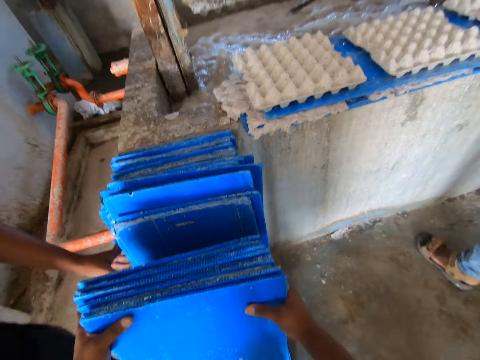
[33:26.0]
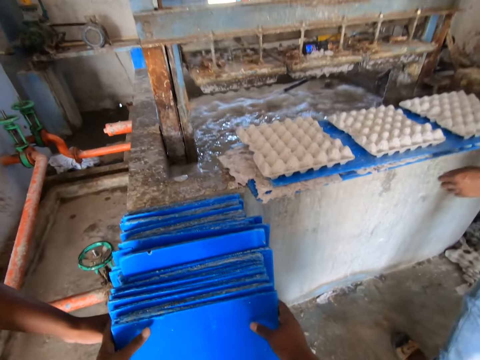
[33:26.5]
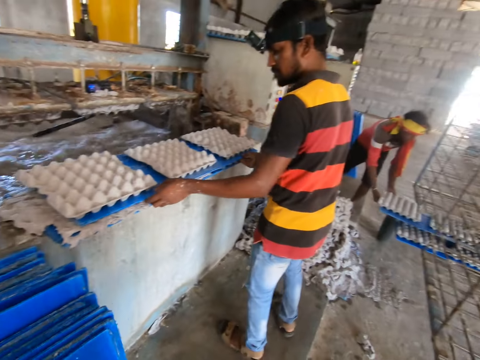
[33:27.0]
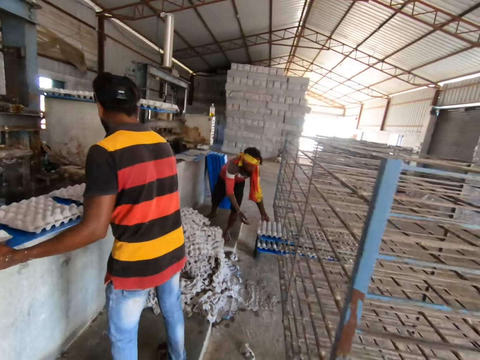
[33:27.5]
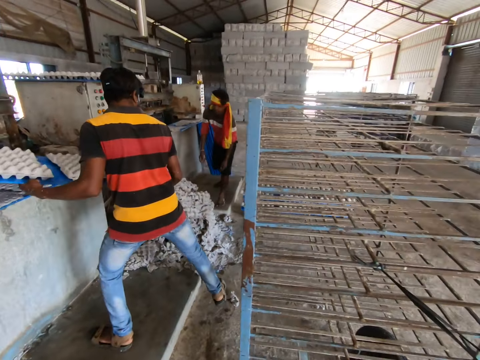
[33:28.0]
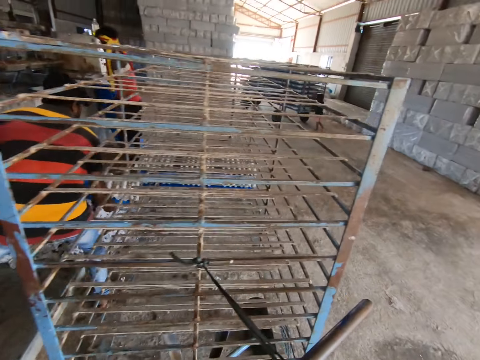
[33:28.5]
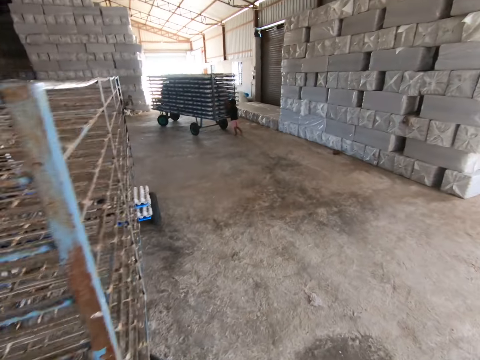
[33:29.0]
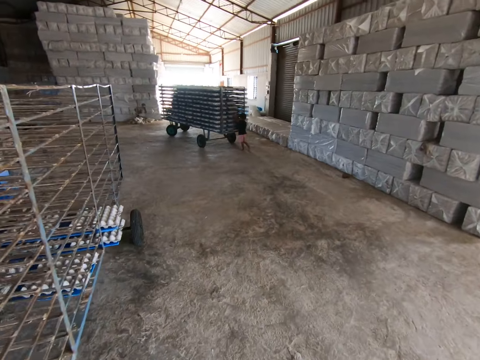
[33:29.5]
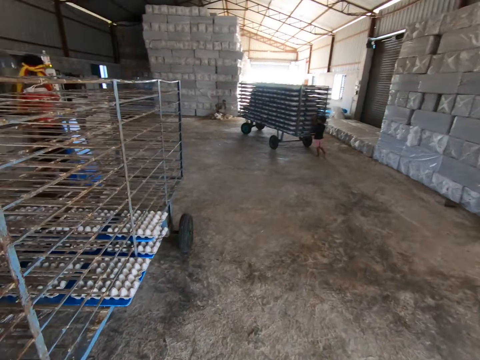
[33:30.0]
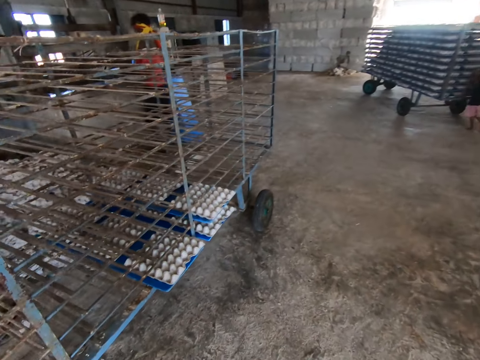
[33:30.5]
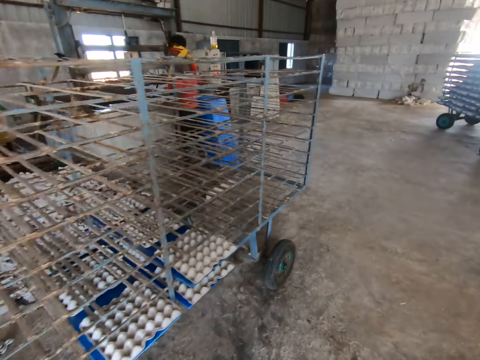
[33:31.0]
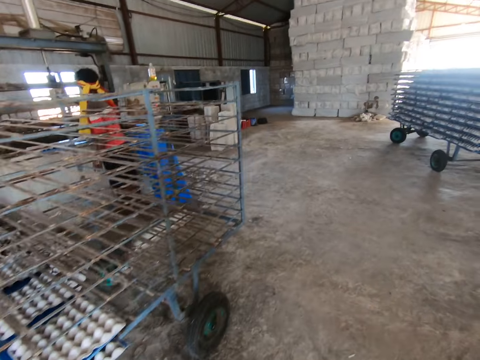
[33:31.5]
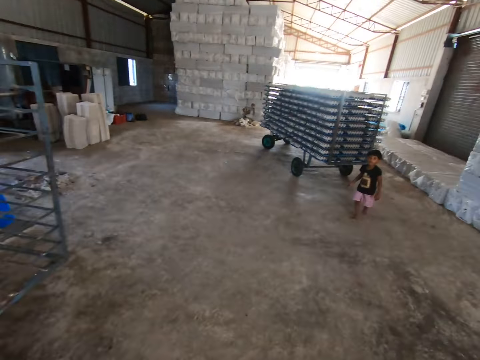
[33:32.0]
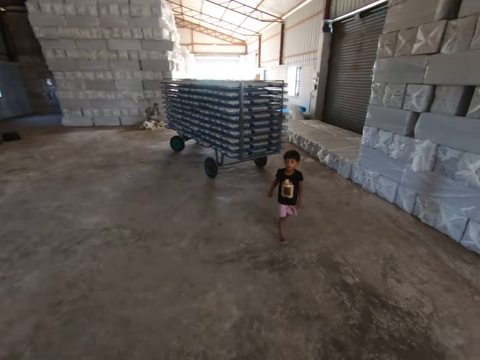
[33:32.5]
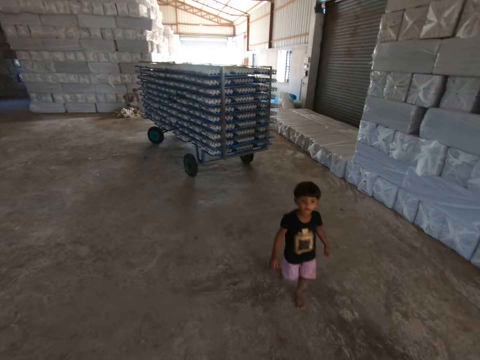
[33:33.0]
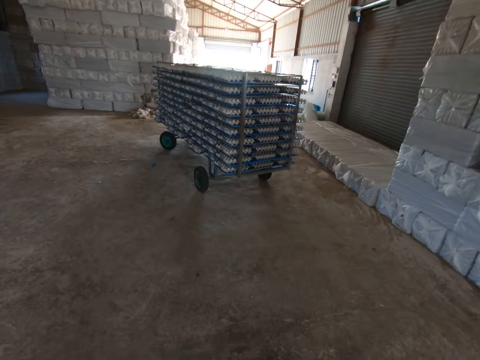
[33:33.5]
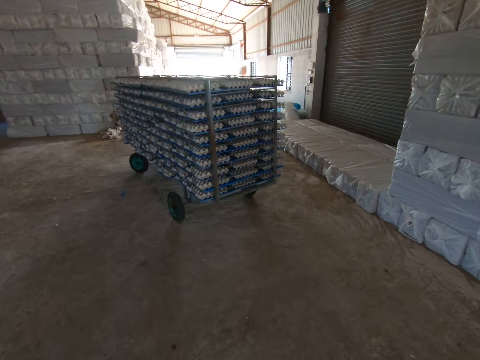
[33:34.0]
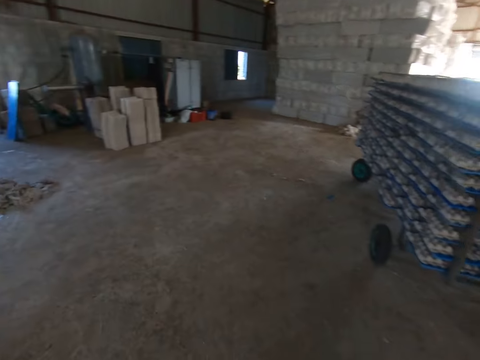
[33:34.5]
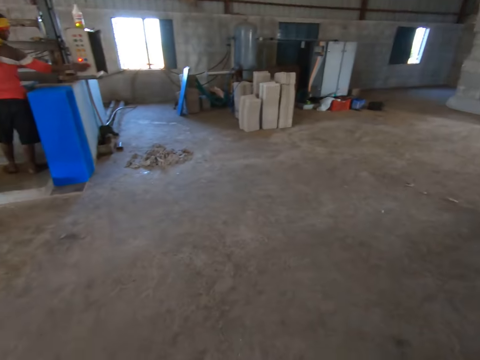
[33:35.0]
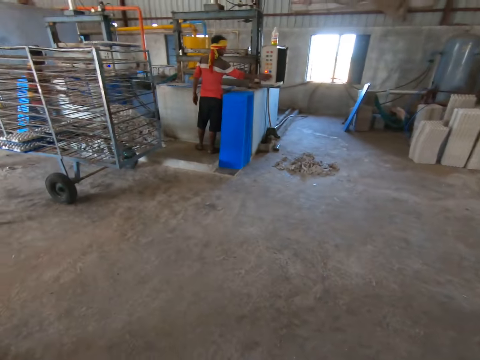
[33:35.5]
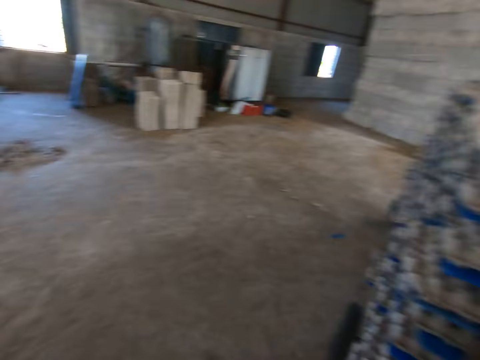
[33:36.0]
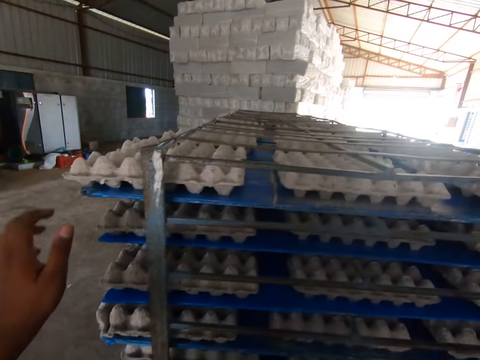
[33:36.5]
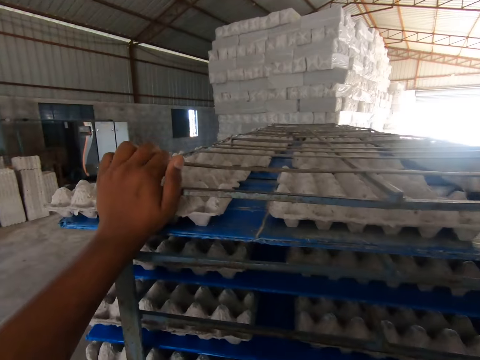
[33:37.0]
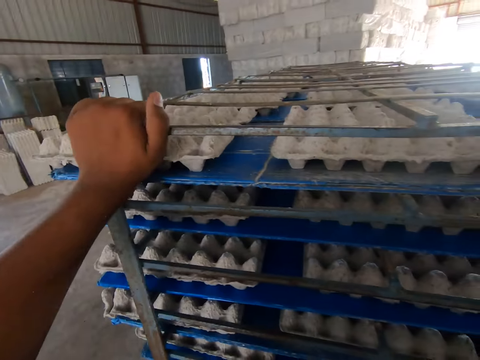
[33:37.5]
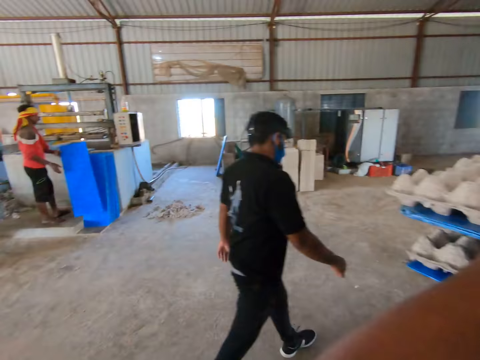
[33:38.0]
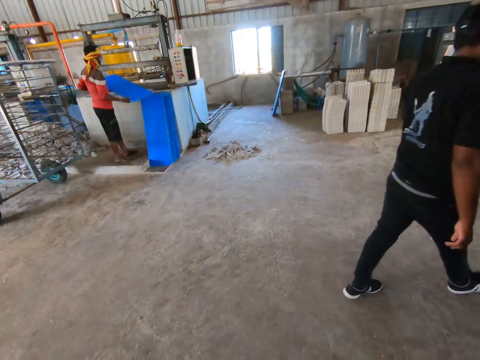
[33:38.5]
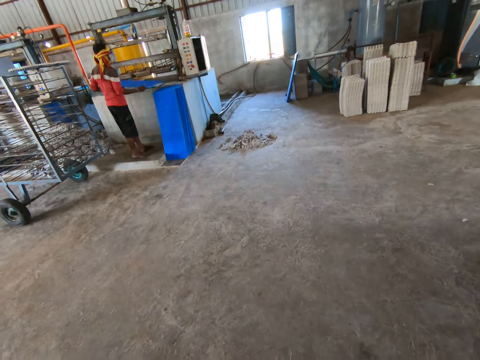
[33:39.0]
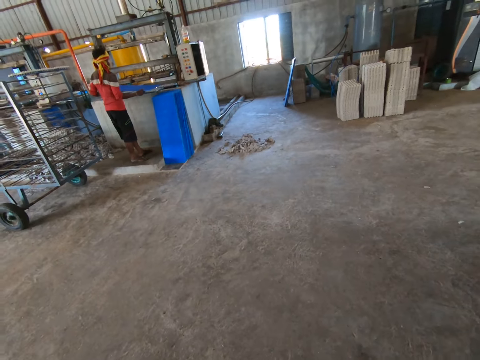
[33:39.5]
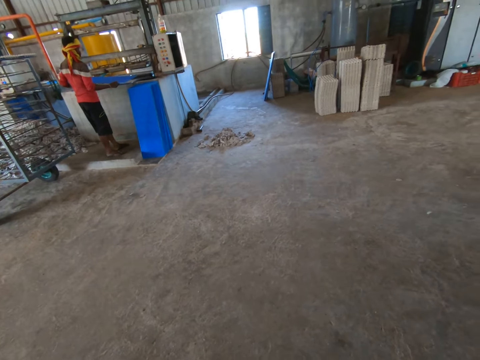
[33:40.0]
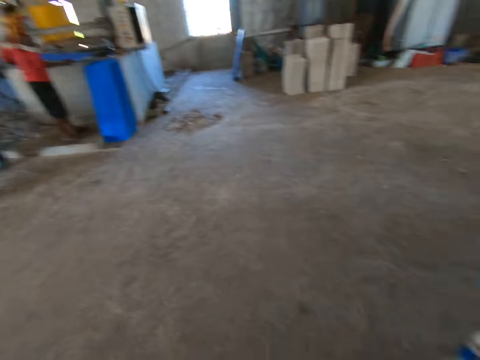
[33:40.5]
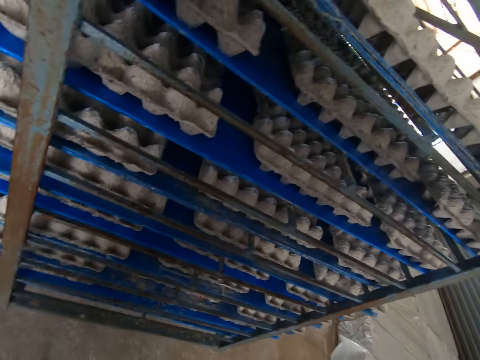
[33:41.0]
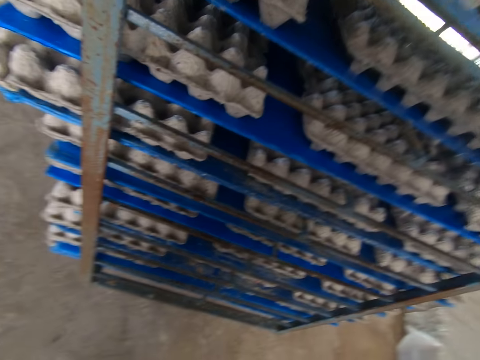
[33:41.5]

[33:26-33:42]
The camera wearer rests the trays on the trays on the floor with both hands. A man picks a tray of fiber egg trays from the concrete slab with both hands. The camera wearer walks around. The man puts the tray of fiber egg trays in the tray rack with both hands. A girl talks with the camera wearer. The girl walks past the camera wearer. The camera wearer holds the tray rack with both hands. Another man walks past the camera wearer. A third man holds a tray with both hands. The camera wearer looks around.

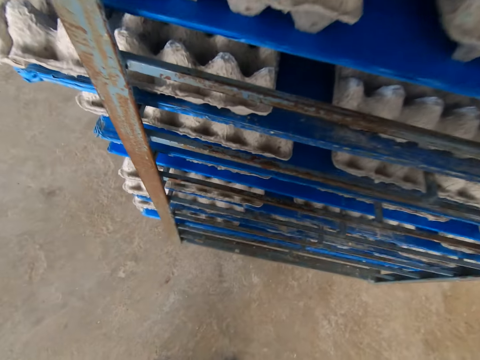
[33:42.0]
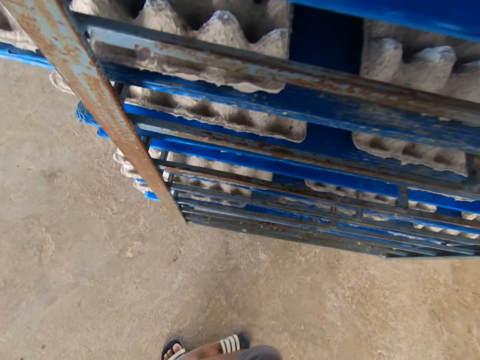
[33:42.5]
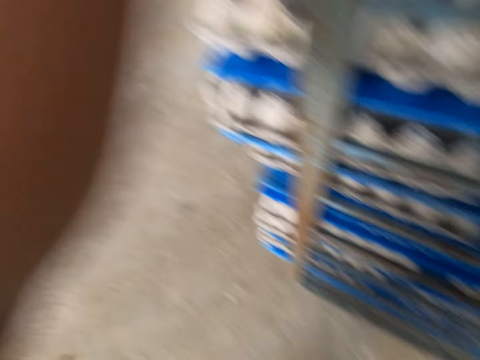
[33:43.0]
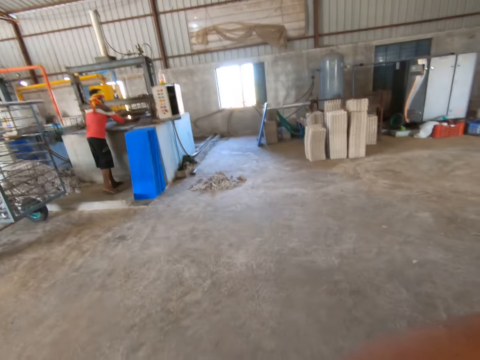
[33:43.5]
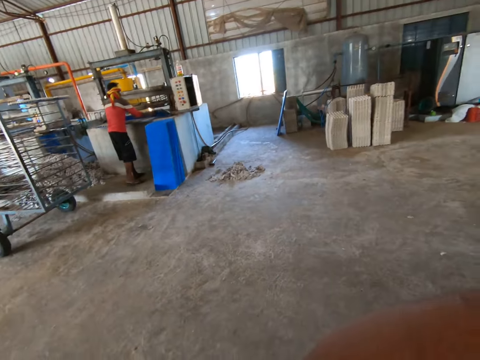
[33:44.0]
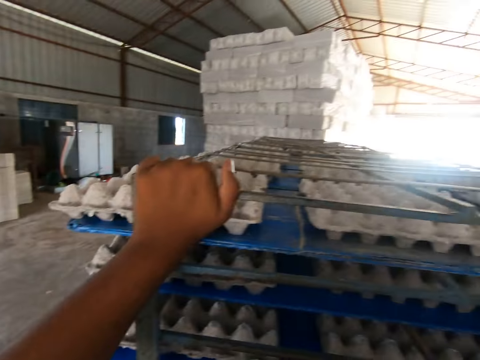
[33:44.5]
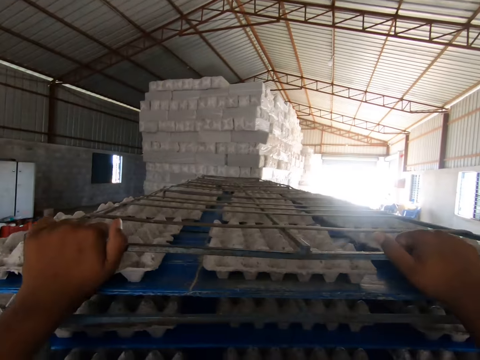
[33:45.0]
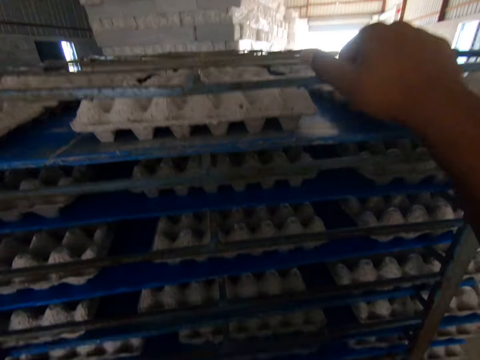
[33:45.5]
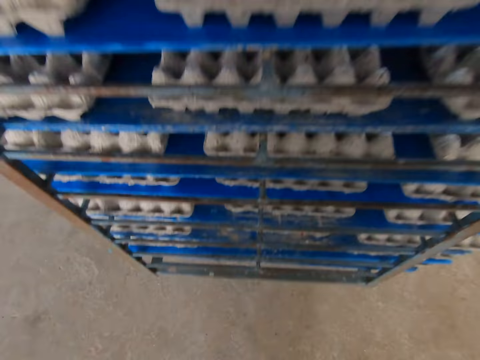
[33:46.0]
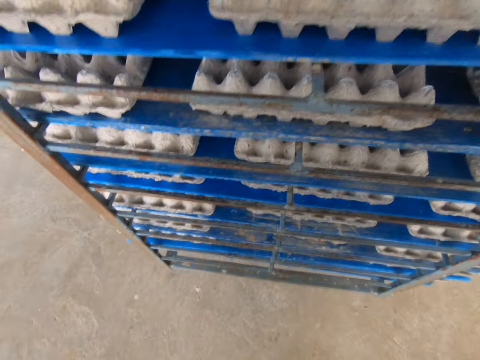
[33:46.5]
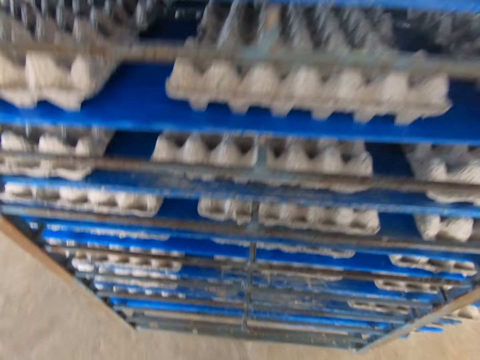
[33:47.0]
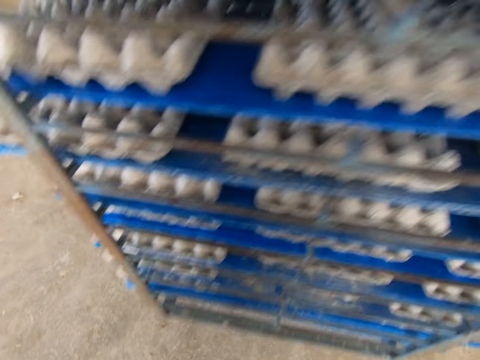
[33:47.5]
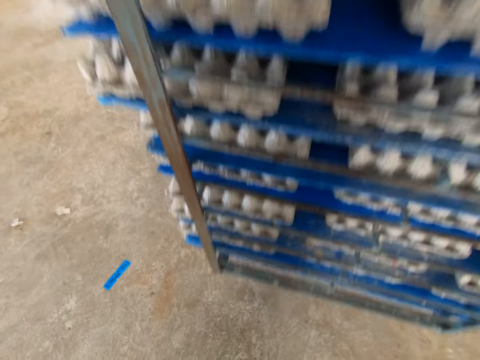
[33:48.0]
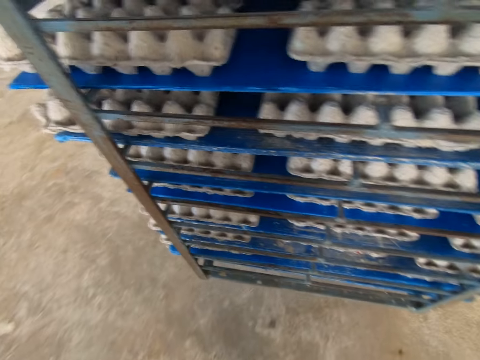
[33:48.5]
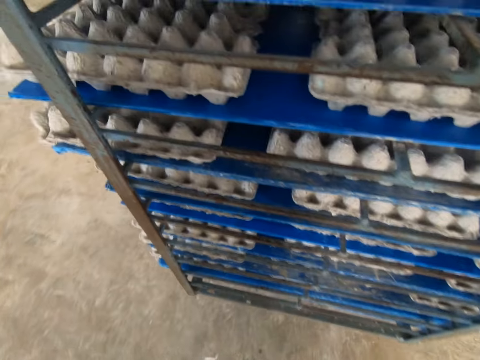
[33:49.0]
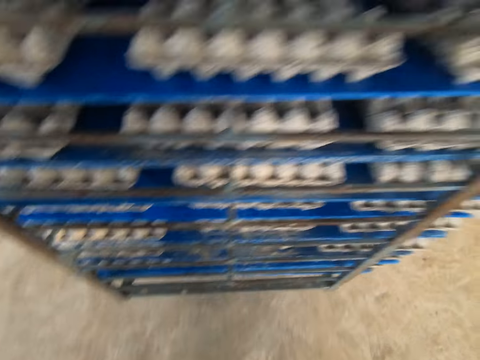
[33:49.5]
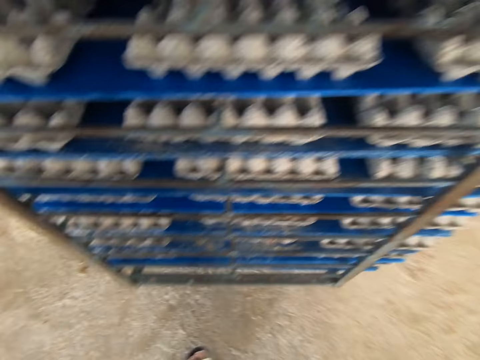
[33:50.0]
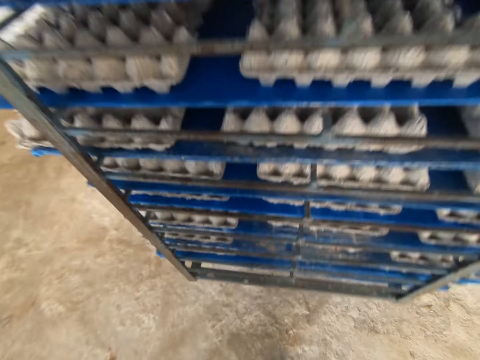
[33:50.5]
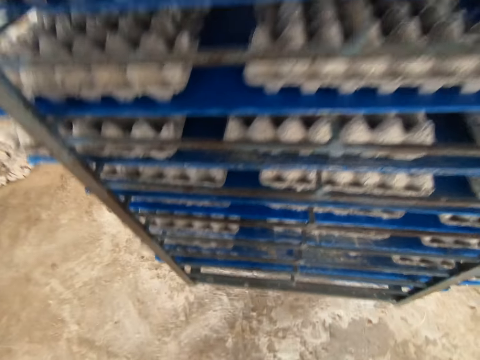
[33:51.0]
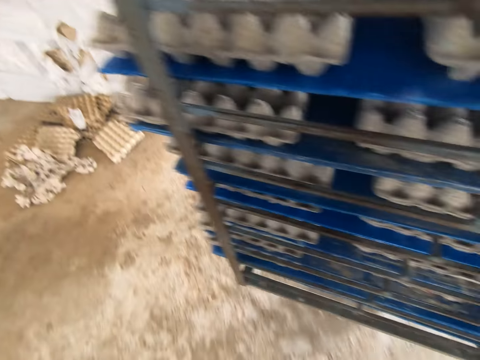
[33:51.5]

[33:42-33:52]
A man removes the tray from the molding machine with both hands. The camera wearer pushes the tray rack on the floor with both hands.
